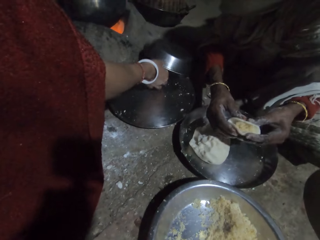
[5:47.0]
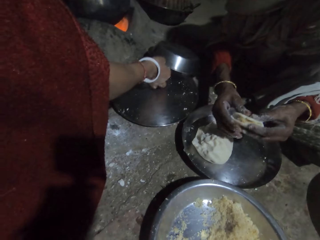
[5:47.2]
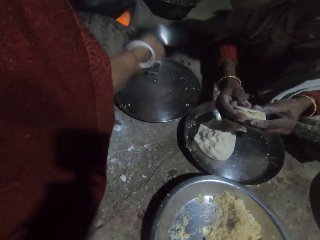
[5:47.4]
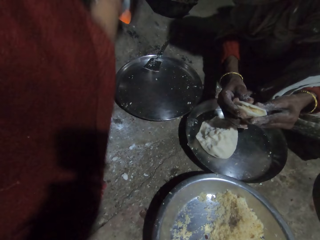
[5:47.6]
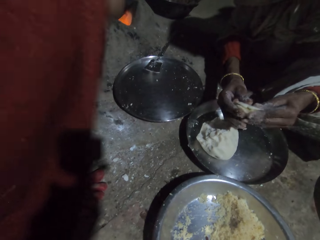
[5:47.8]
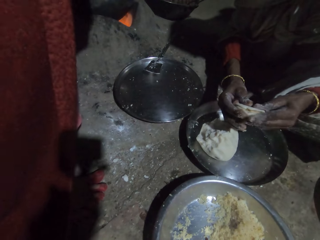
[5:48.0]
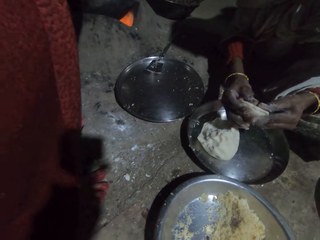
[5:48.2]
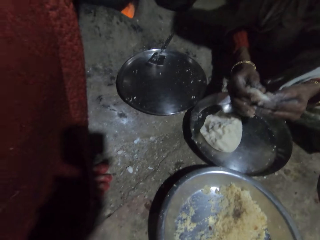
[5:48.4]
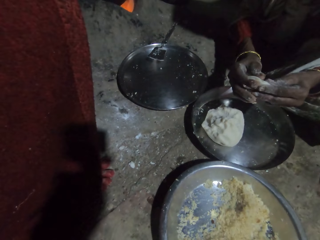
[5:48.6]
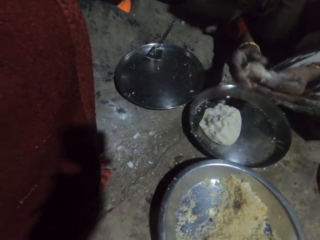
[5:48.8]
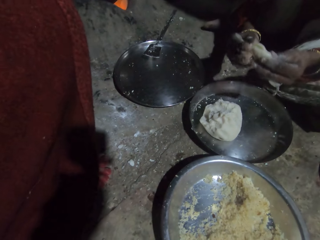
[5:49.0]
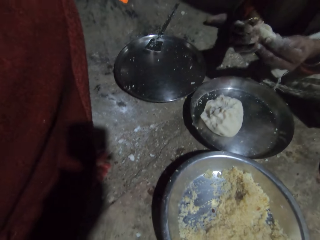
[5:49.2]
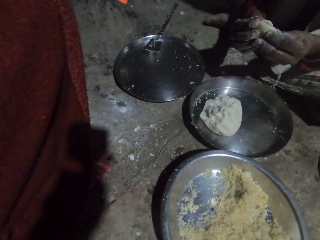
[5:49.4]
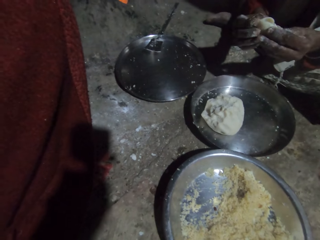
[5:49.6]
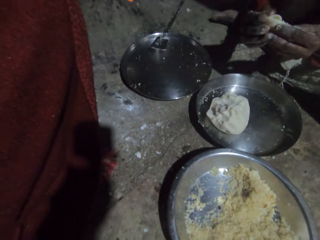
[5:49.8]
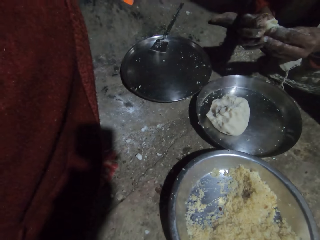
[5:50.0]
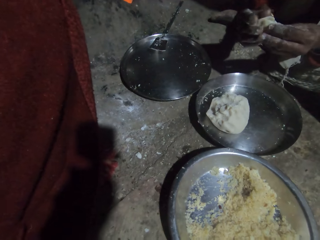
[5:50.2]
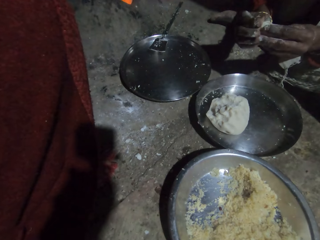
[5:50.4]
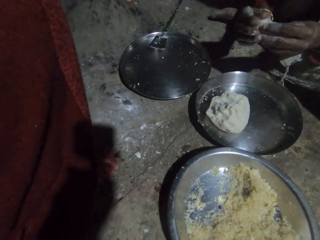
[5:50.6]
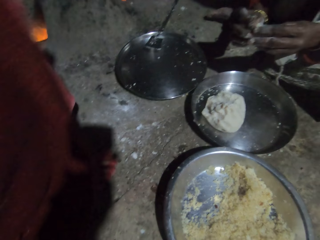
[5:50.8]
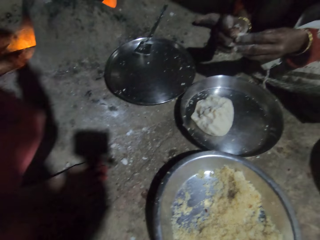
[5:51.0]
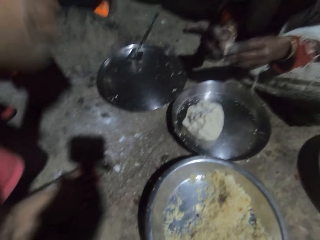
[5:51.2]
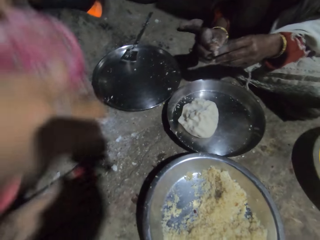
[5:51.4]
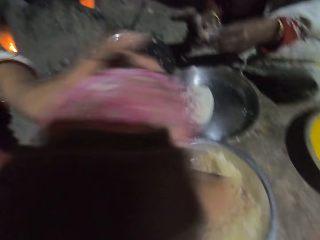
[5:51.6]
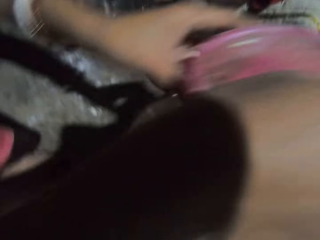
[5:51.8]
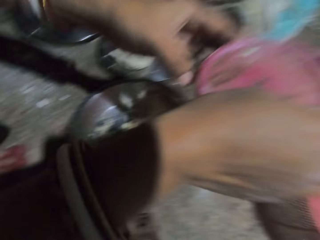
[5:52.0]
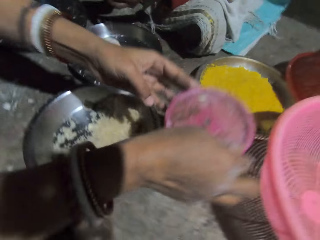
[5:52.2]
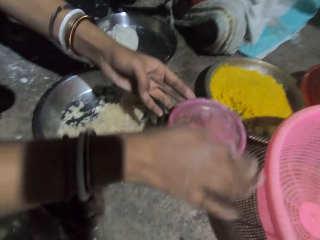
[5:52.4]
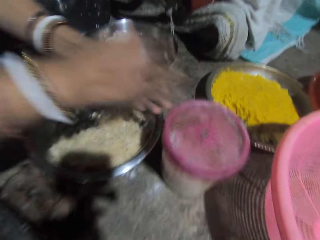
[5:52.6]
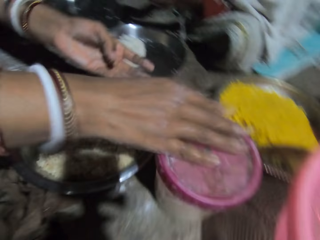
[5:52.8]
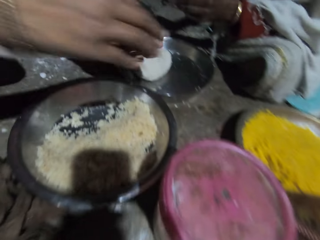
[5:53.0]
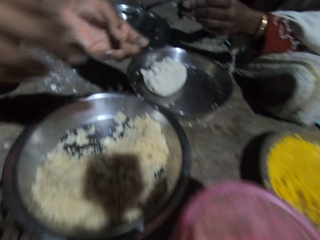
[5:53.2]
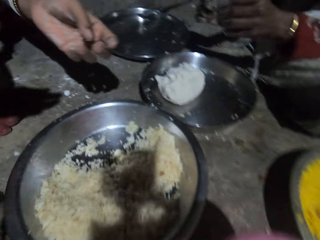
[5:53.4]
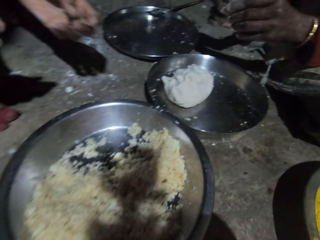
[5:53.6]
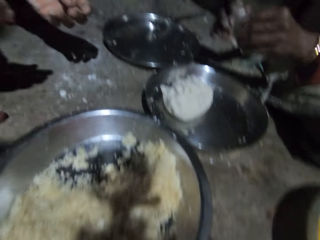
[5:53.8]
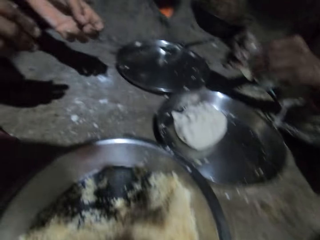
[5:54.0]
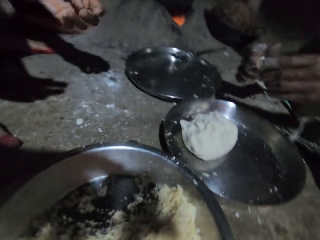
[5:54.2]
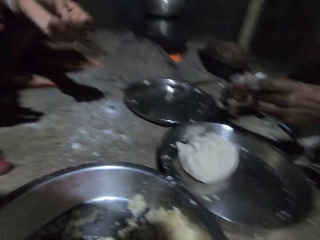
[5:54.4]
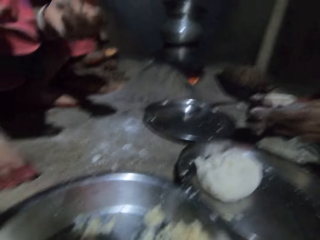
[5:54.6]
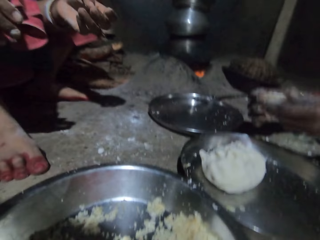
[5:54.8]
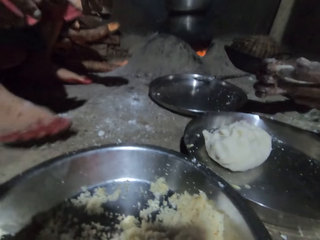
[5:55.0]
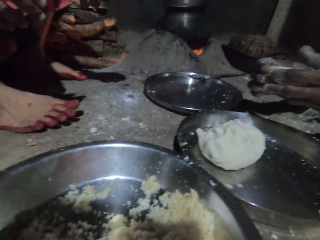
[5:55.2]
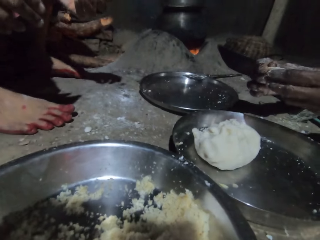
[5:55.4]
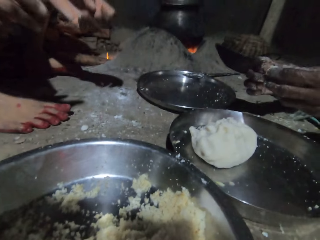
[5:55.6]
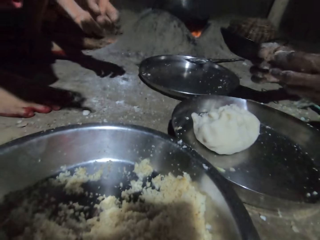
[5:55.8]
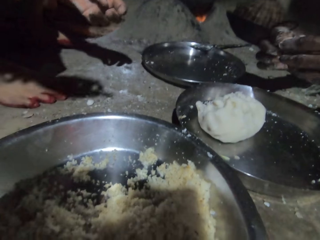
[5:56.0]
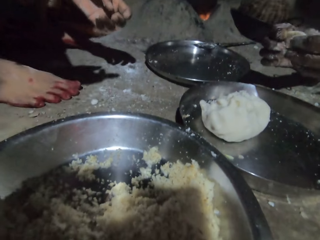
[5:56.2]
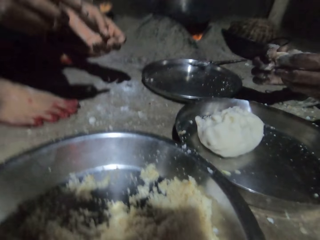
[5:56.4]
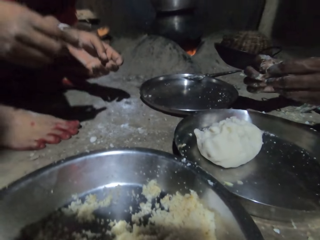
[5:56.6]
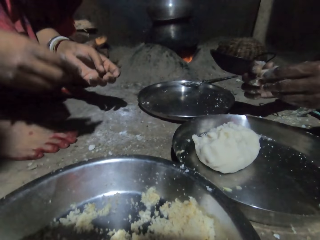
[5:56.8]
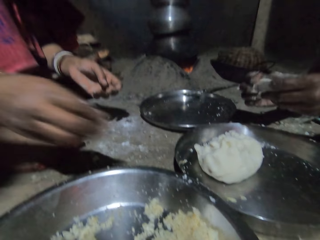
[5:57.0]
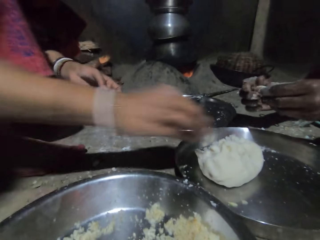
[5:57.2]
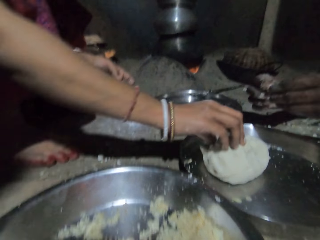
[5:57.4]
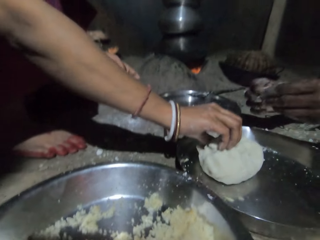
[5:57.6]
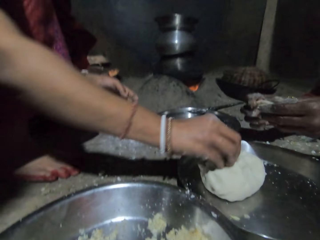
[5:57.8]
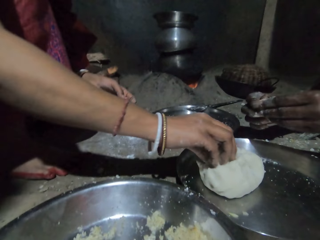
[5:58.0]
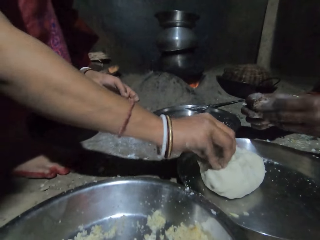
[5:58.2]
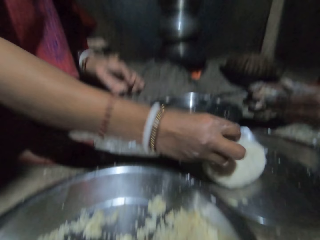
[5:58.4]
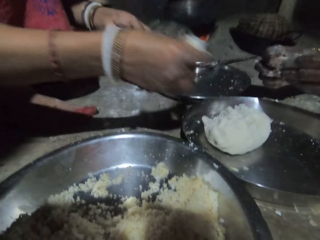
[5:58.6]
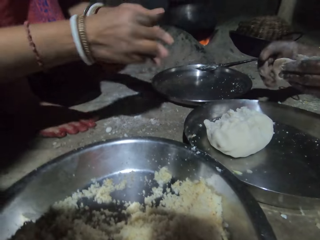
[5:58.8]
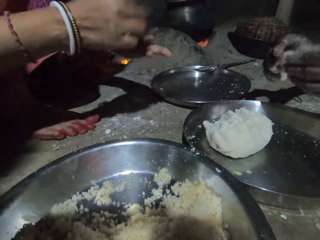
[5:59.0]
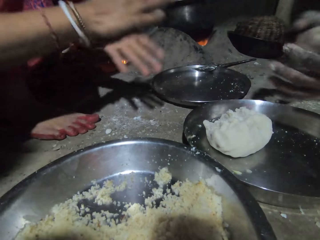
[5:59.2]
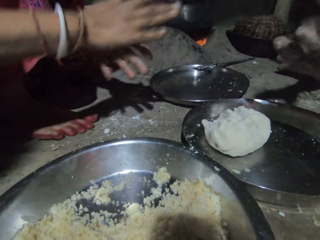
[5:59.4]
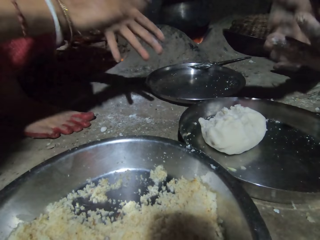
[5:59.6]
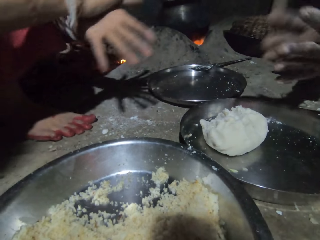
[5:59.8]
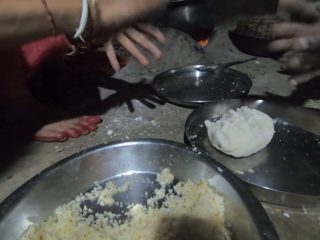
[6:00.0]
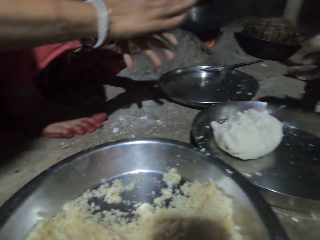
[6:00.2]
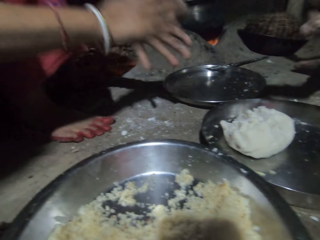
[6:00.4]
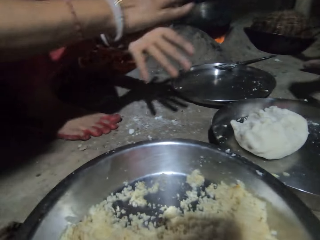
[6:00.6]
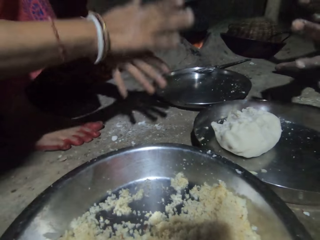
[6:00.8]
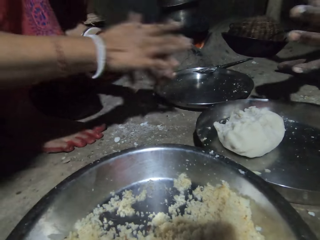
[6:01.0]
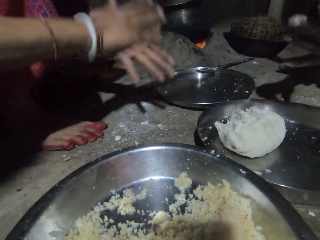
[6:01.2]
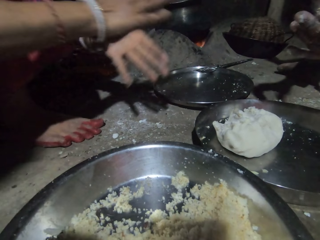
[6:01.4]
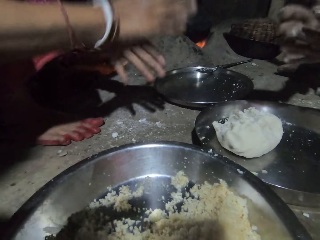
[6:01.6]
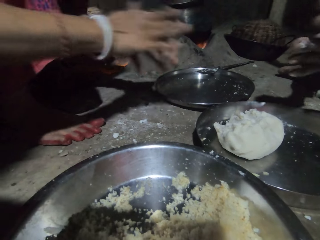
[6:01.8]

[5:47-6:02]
A woman wraps rice with a dough piece. Another woman picks the cooking pot lid. The camera wearer picks the bowl. The other woman covers the cooking pot and puts a container on the floor. The camera wearer puts the can on the floor. The other woman wipes the container. The camera wearer moves towards the container. They sit down. The other woman scoops dough. A woman cuts the dough and rolls the dough. The other woman kneads the dough piece.

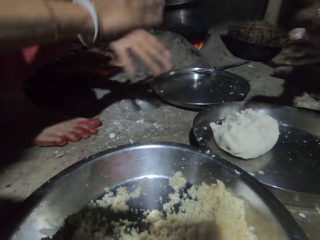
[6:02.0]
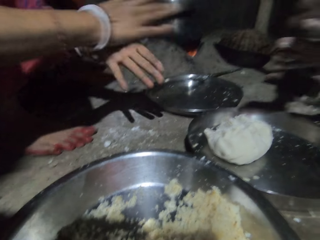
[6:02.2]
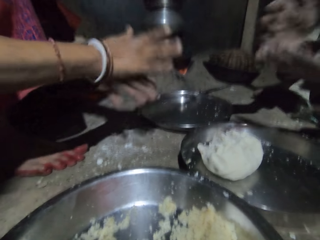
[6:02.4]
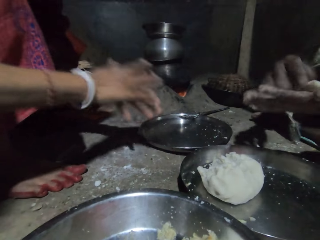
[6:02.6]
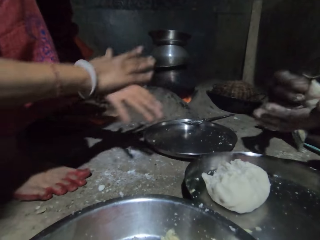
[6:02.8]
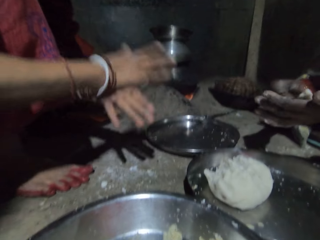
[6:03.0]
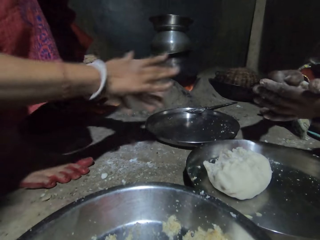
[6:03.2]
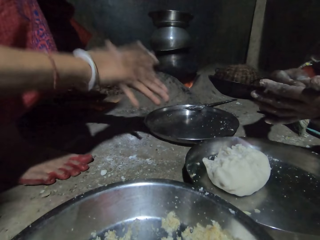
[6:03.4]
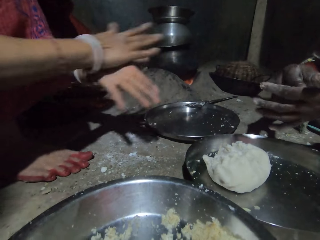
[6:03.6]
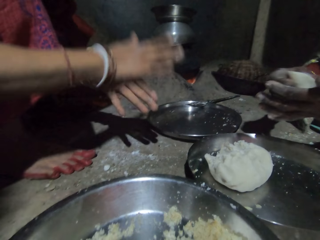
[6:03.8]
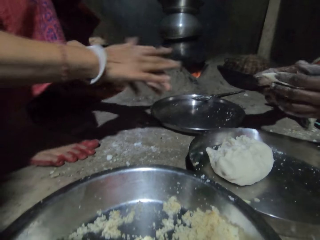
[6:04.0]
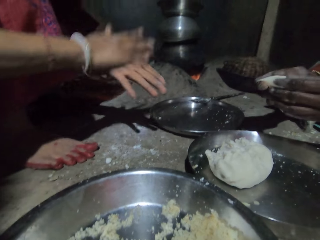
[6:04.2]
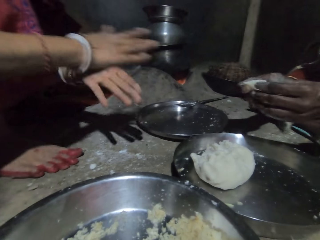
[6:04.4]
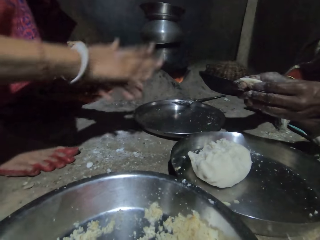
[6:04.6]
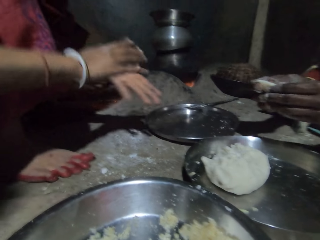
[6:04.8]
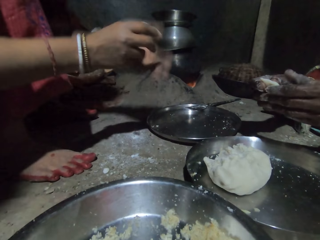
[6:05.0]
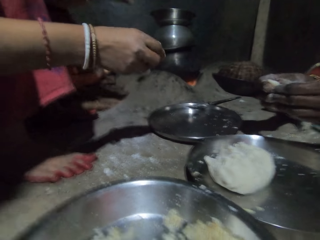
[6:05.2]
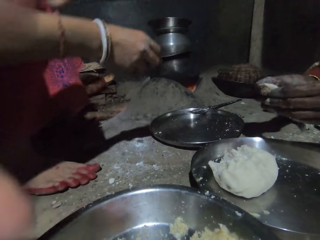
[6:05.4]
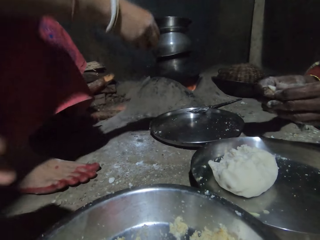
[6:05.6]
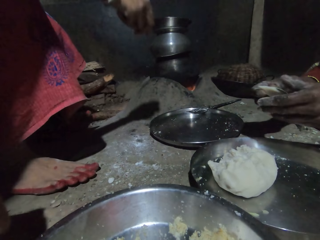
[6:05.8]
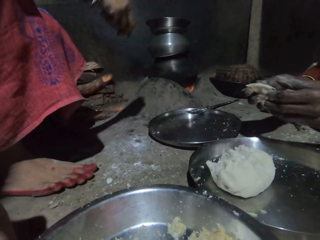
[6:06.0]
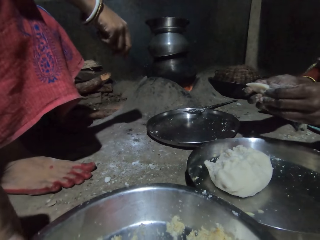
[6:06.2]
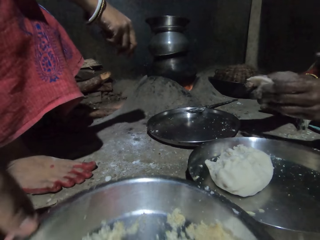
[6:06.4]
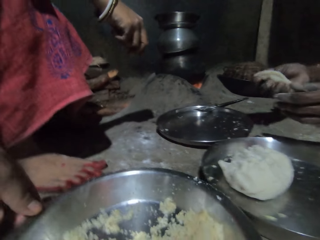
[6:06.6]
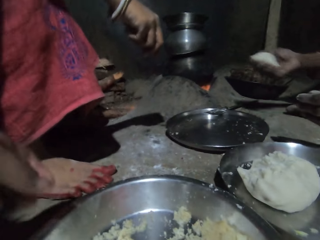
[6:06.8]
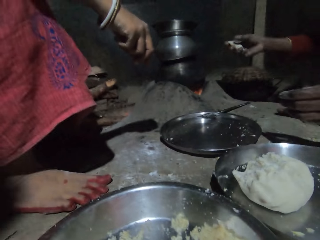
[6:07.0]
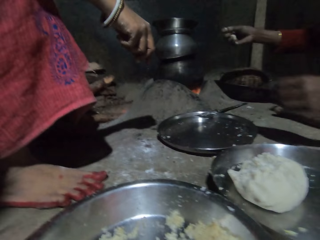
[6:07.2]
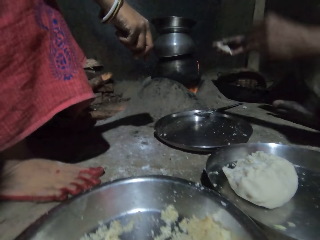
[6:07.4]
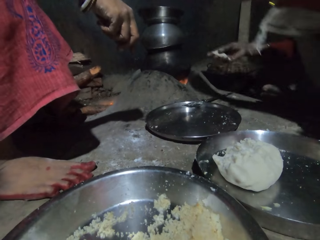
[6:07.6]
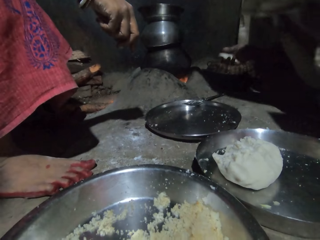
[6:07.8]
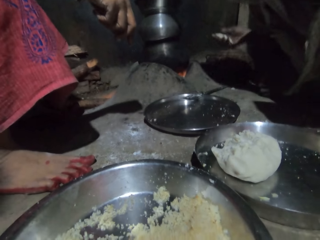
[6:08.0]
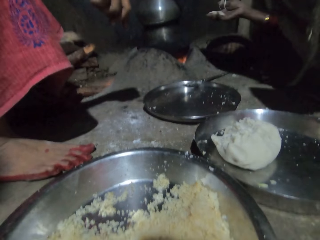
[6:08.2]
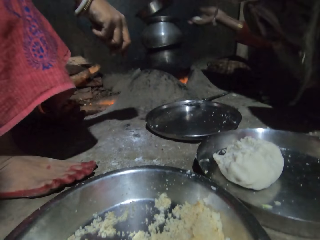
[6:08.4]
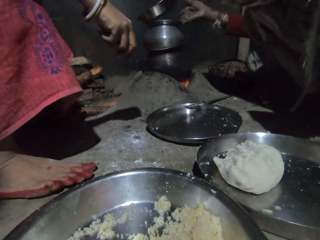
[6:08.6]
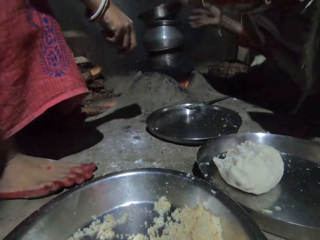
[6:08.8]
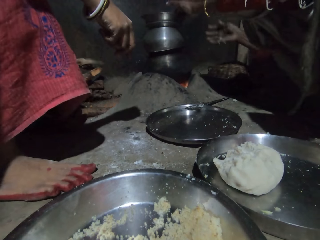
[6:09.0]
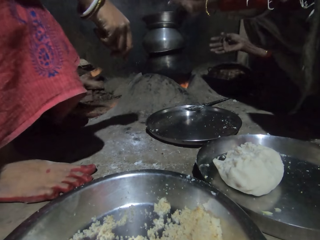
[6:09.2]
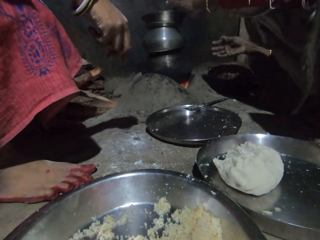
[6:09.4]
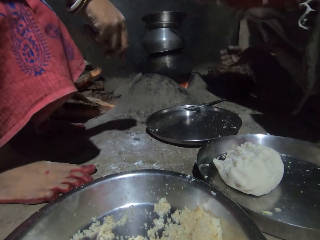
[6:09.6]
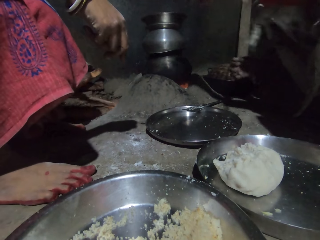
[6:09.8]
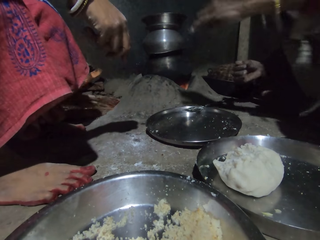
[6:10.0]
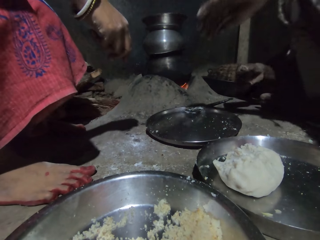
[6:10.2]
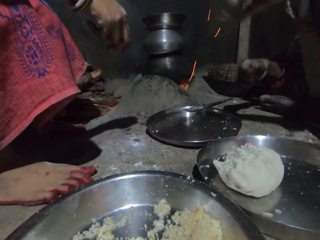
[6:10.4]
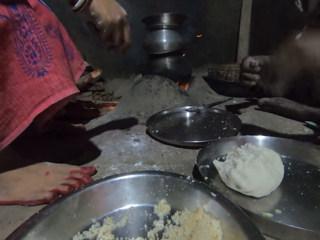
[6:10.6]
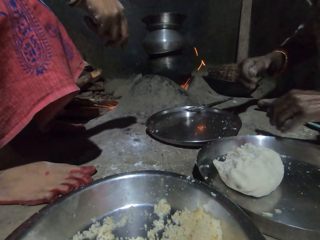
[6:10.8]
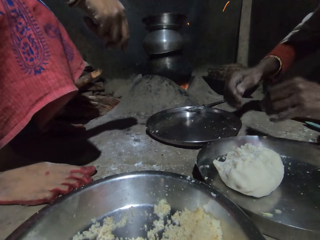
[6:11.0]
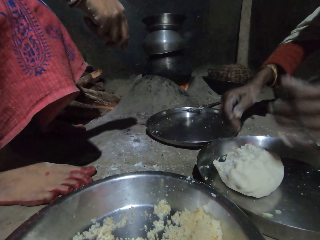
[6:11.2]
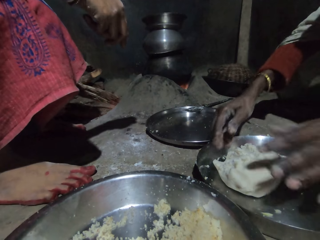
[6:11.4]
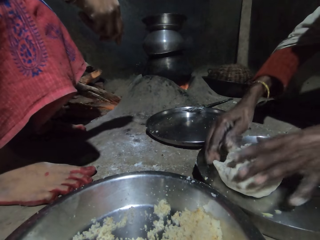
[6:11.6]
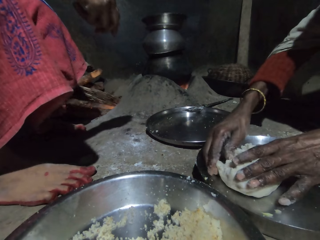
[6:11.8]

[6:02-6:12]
The camera wearer adjusts the rice basin. They move the platter. A woman opens a cooking pot. She drops a wrapped dough in the cooking pot and closes the cooking pot. Another woman adds firewood in the fireplace.
